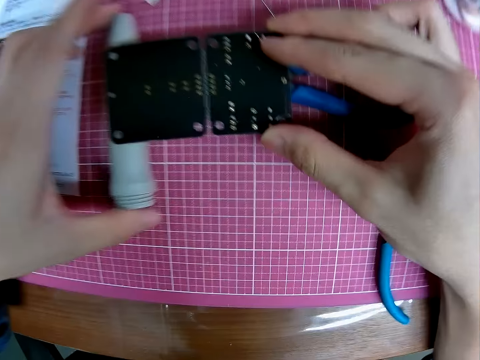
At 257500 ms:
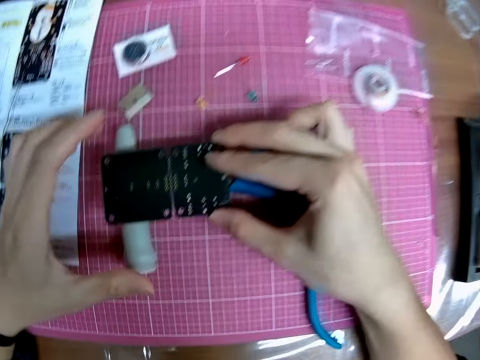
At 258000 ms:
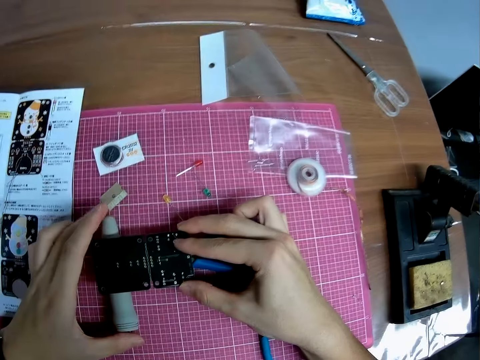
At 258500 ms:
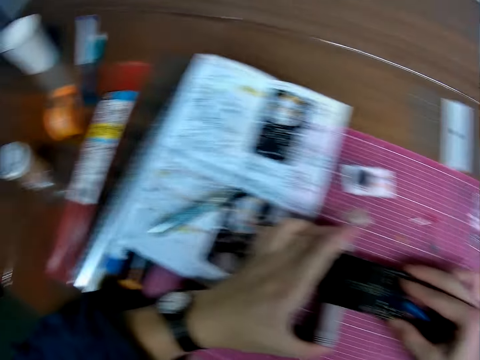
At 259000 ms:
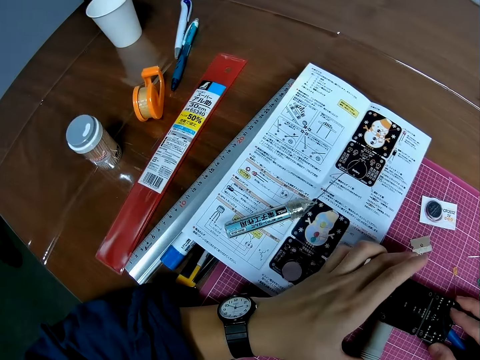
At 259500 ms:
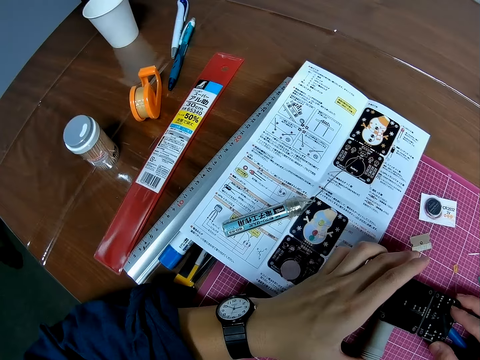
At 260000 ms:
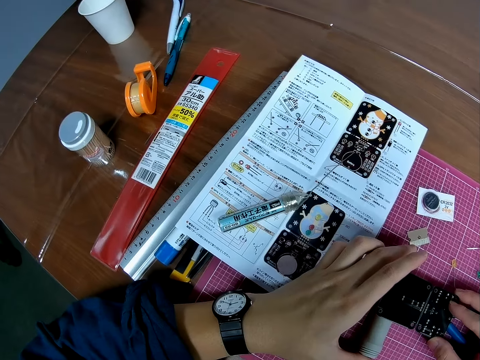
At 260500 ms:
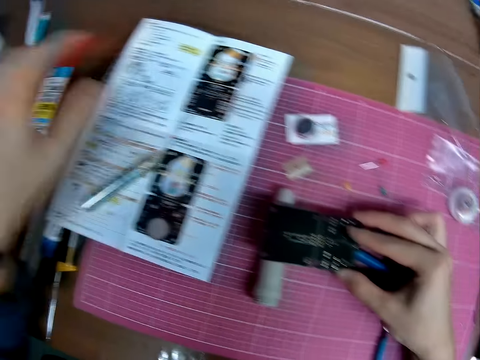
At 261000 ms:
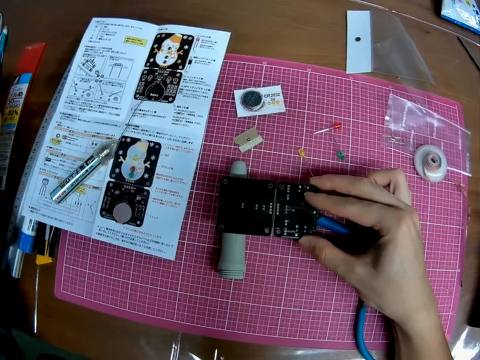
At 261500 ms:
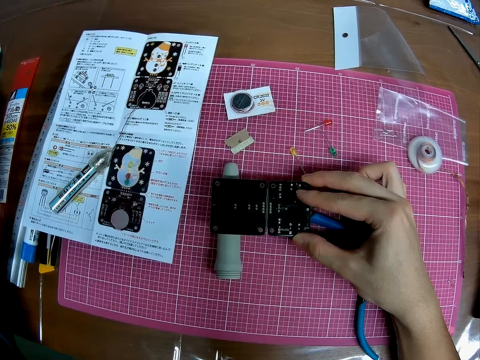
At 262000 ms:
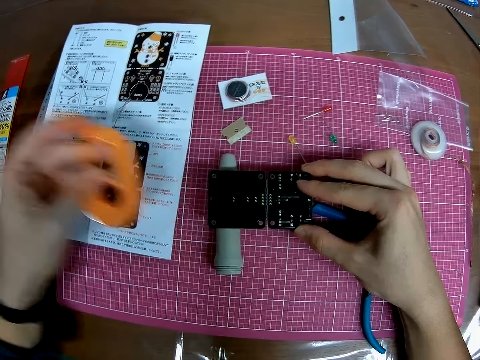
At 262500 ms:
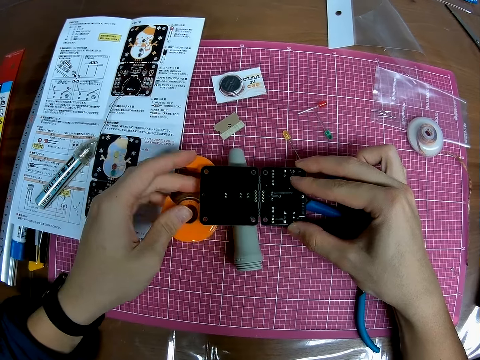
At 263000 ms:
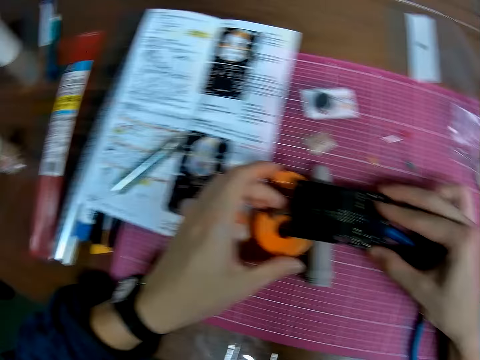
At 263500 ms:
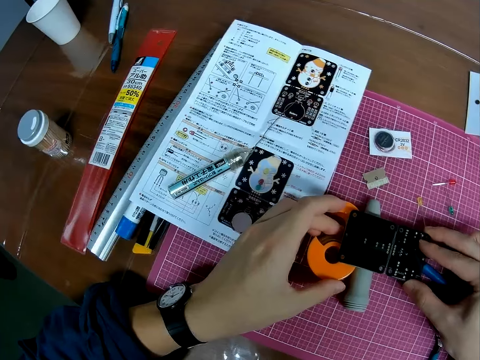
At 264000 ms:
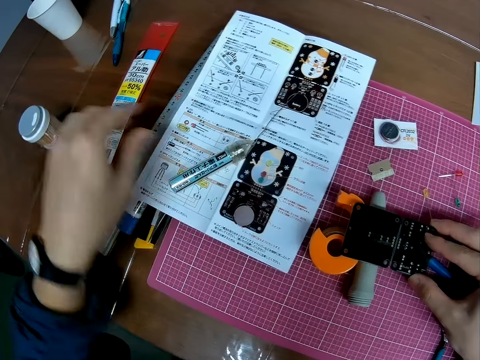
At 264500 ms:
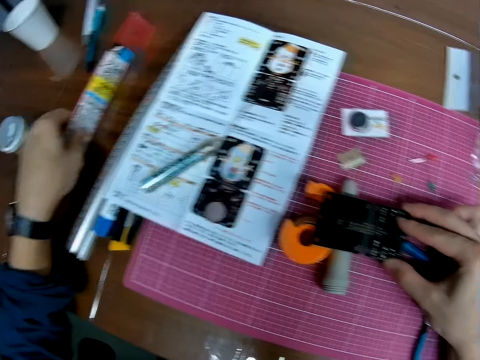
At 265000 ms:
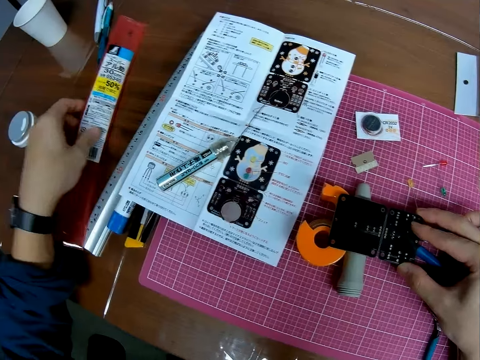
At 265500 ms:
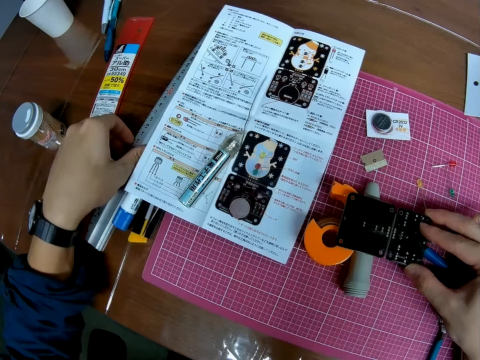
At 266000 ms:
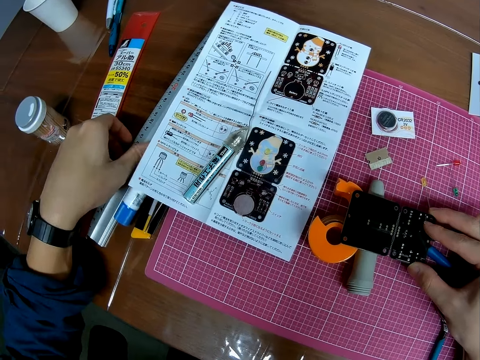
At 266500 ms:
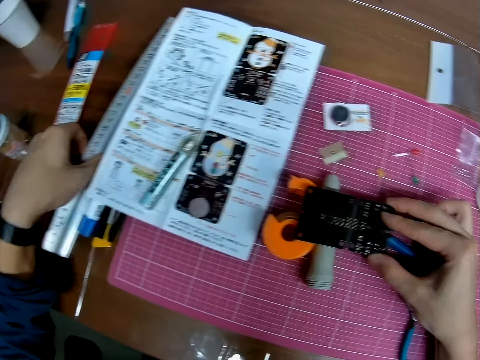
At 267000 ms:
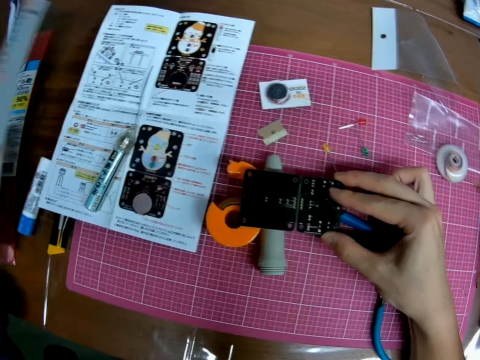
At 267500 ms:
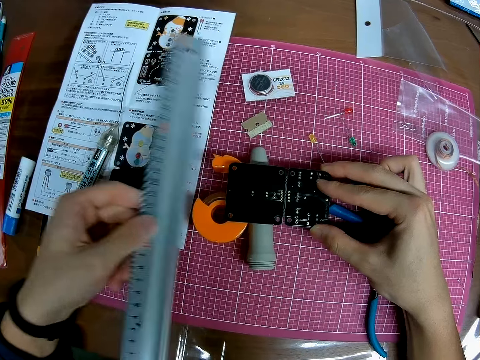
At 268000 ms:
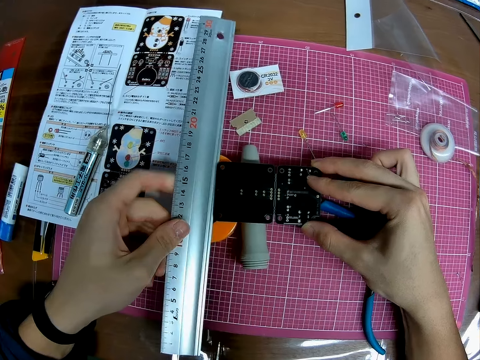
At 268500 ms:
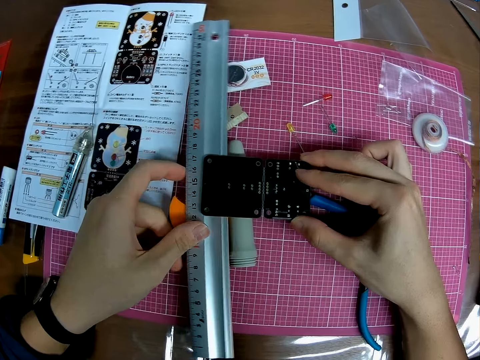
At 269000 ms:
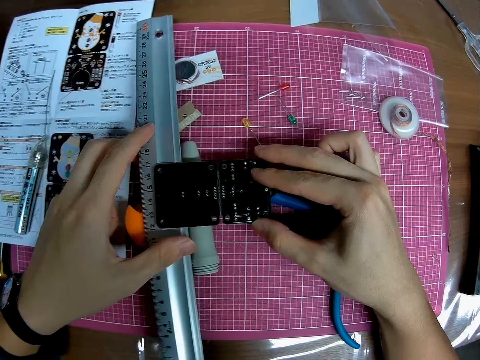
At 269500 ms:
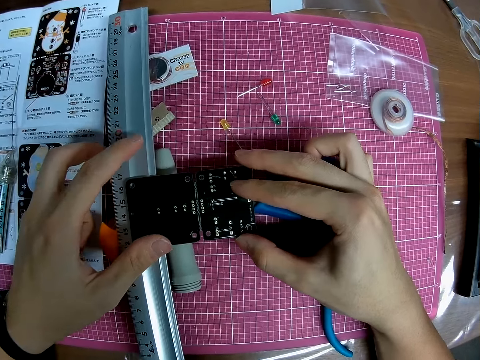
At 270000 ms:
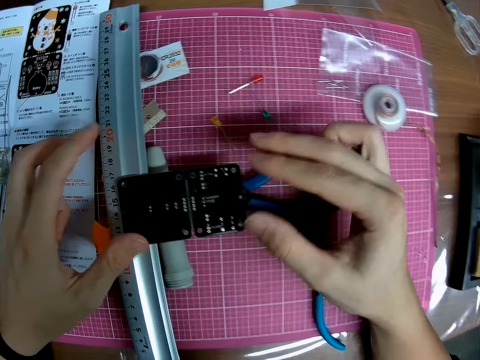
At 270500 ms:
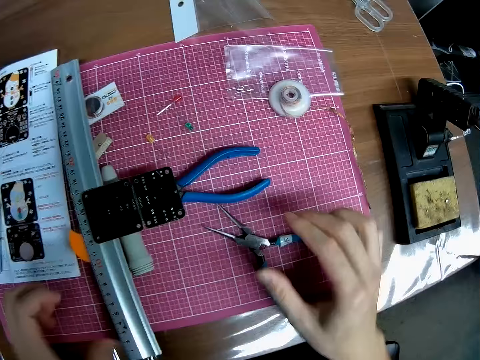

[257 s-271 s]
The camera wearer looks at the instruction guide. They take a sellotape. They place the sellotape under the circuit board. They pick up an object. They pick up the measuring ruler. They place the ruler under the circuit board.

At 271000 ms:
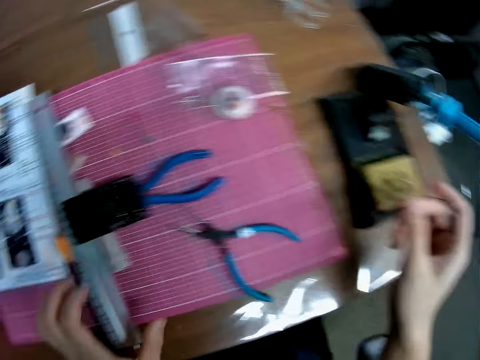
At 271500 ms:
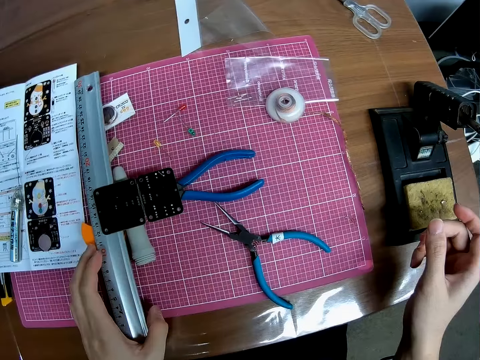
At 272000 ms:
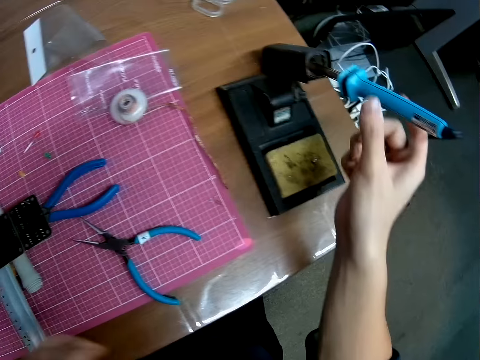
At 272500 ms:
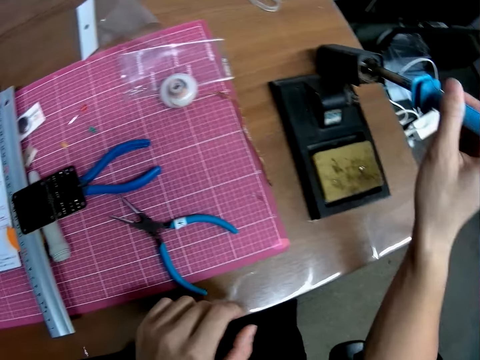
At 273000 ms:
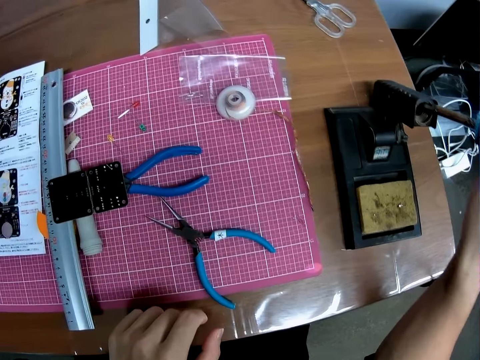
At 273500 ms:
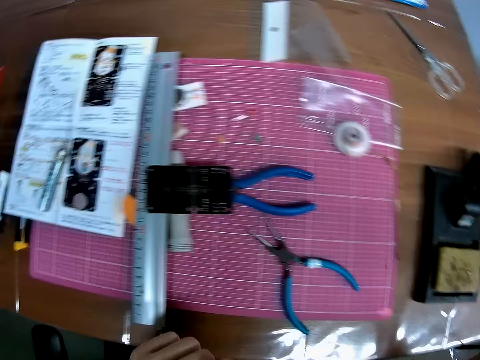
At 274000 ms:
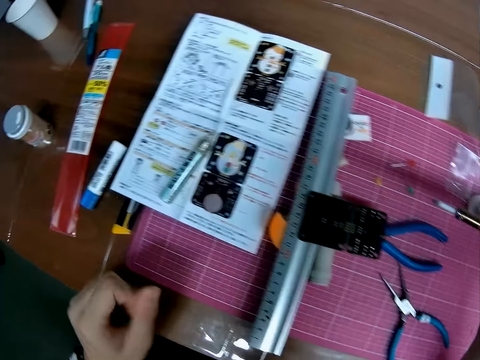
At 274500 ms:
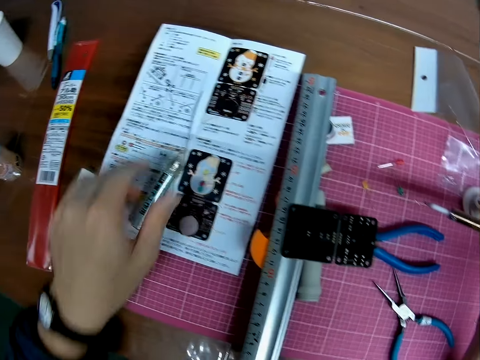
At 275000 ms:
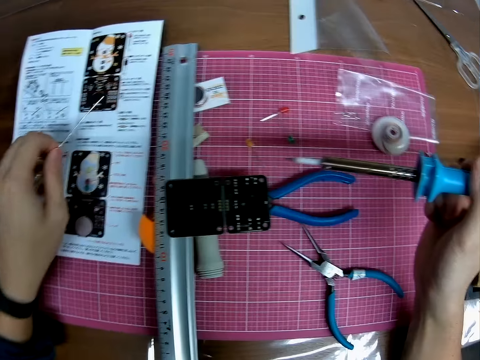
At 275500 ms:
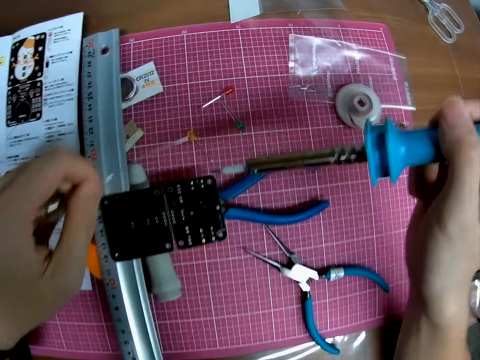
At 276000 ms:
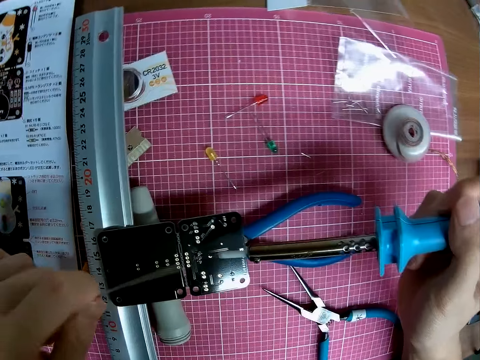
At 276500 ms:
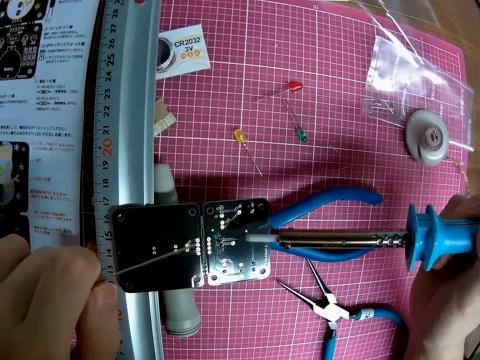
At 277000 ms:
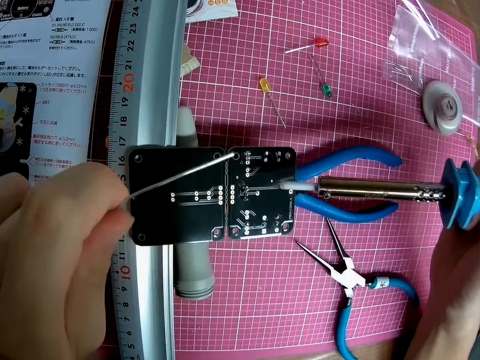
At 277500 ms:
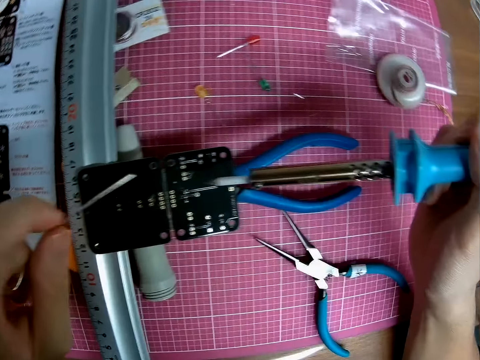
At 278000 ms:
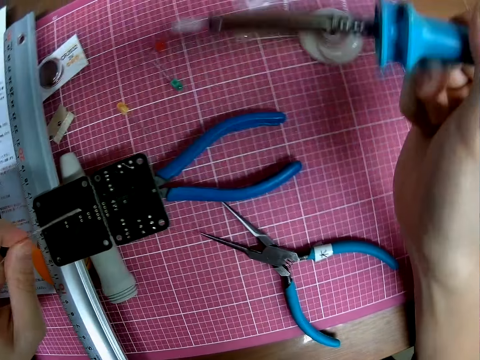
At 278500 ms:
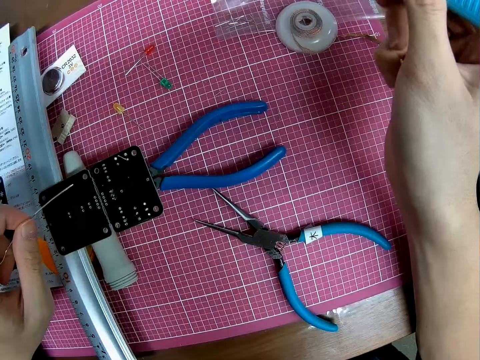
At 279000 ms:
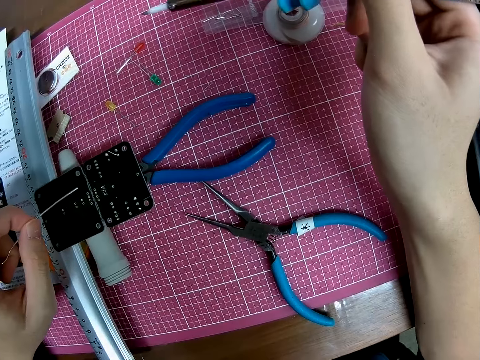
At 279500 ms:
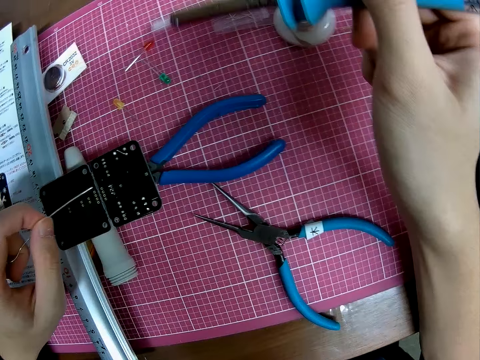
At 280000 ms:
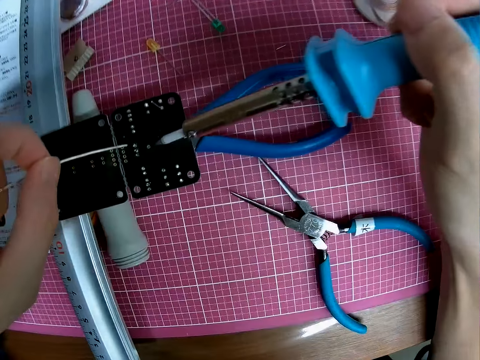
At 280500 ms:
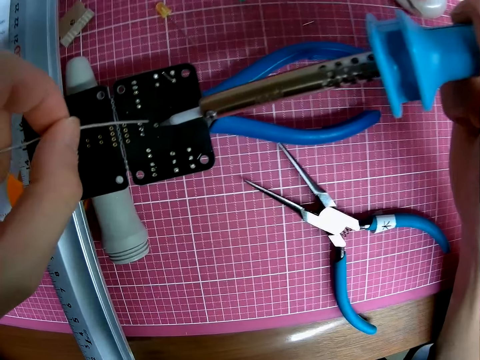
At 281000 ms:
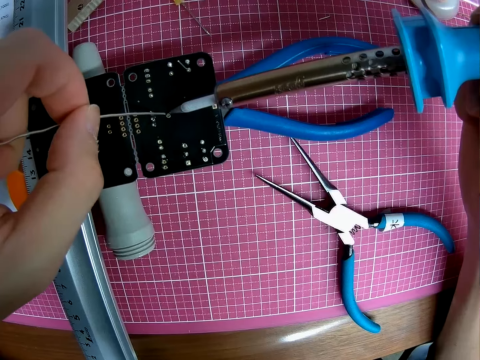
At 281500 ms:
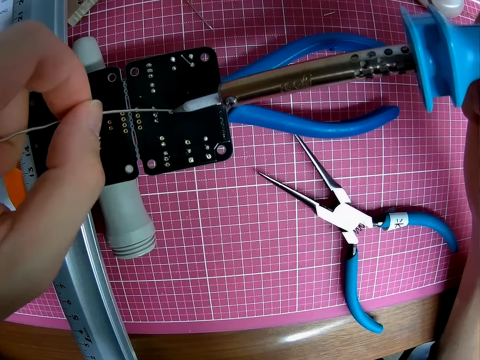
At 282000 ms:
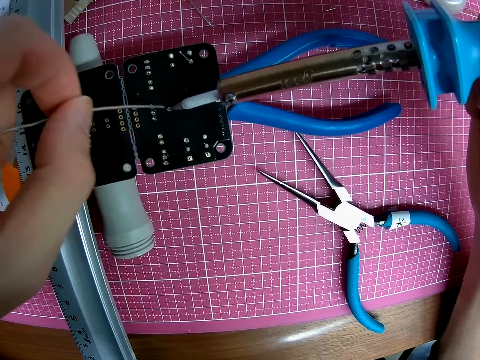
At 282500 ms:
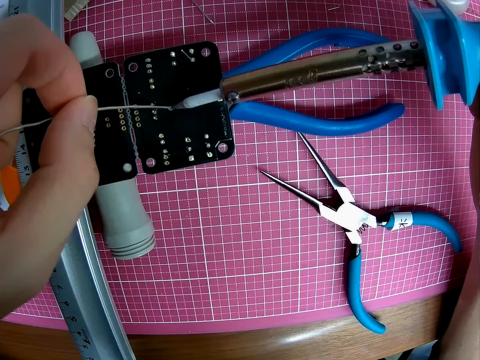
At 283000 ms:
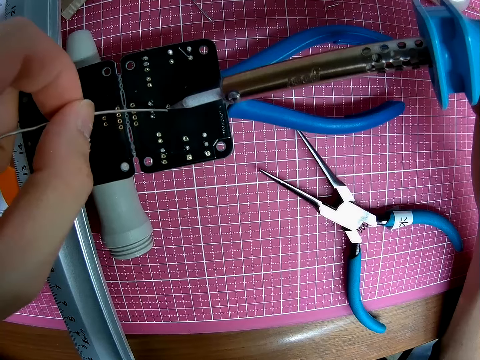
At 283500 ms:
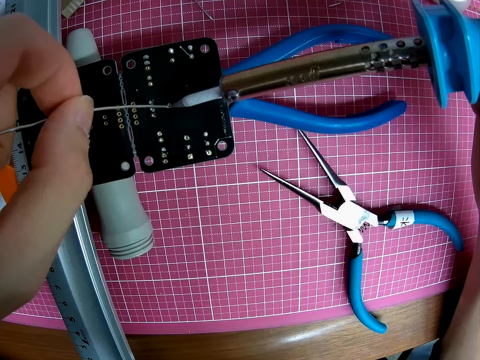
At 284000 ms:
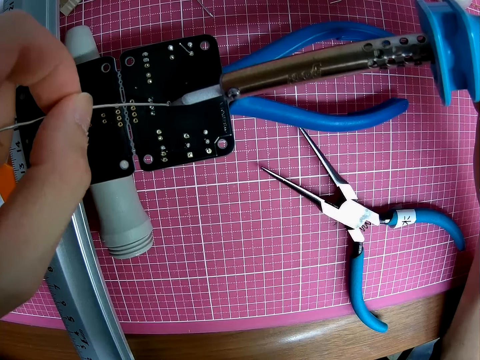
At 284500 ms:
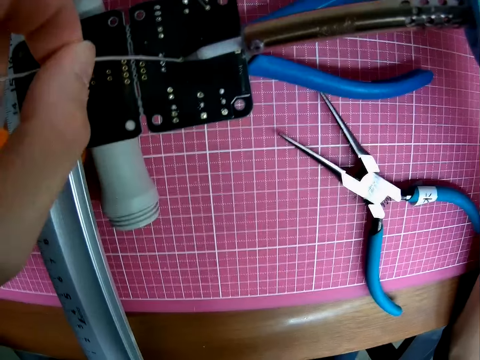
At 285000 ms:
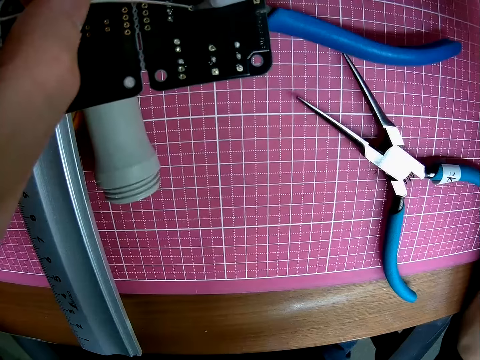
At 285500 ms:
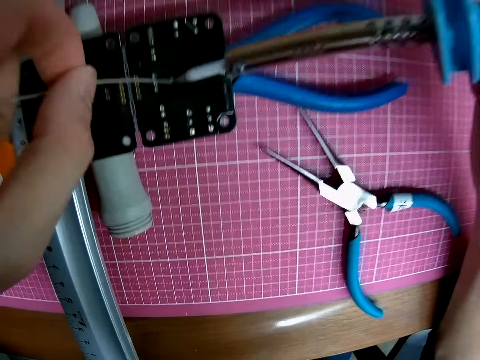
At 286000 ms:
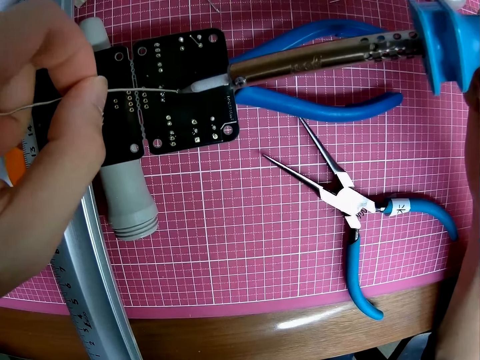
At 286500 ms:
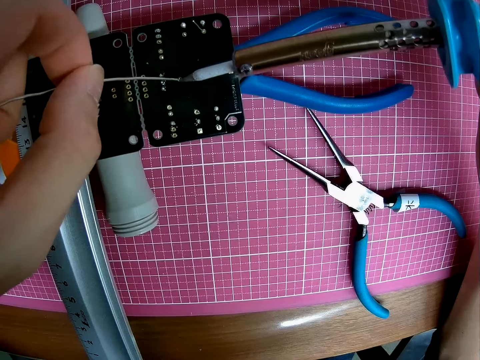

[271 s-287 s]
The camera wearer takes a soldering iron. They take the solder. They melt the solder with the soldering iron on the circuit board. They burn the stereo board with the soldering iron.
